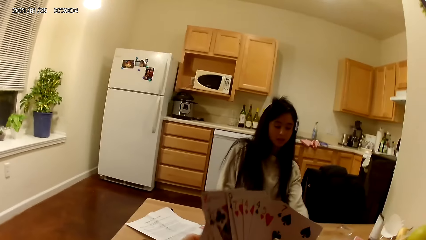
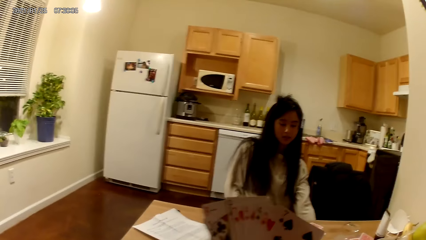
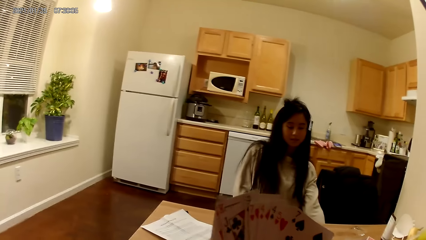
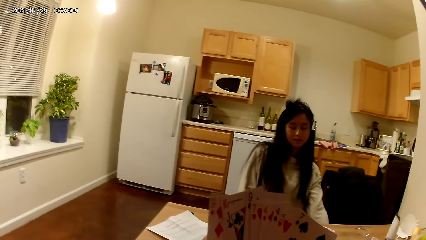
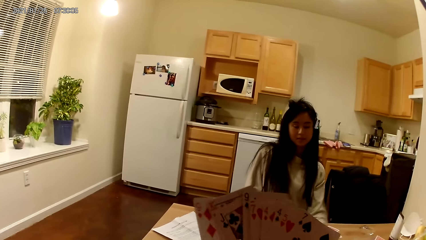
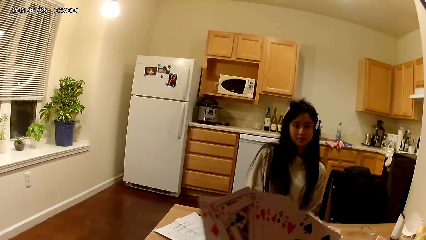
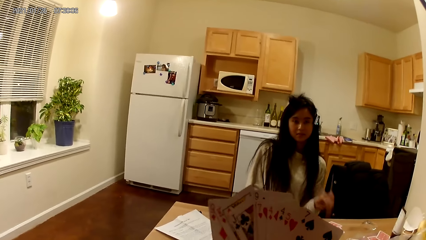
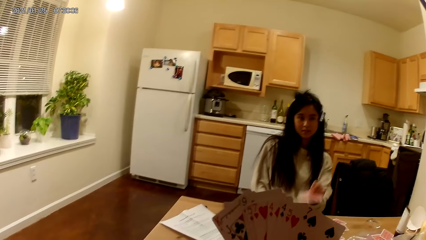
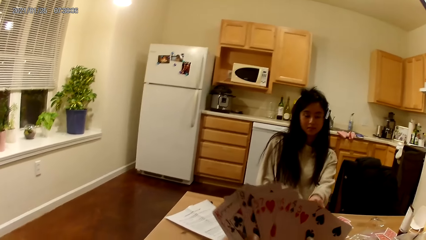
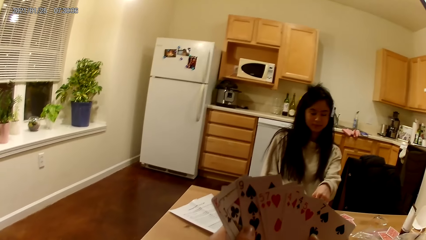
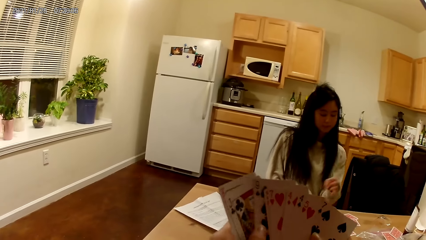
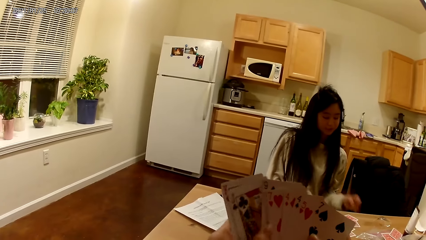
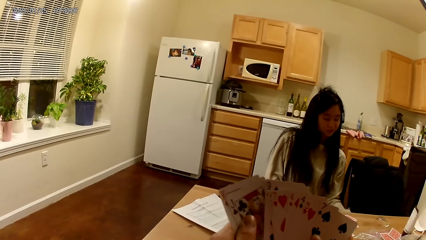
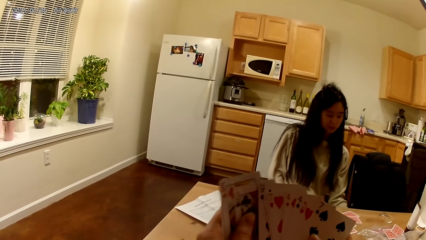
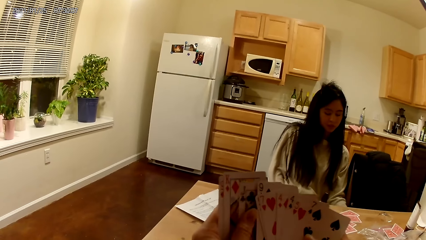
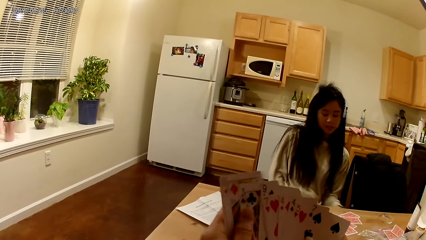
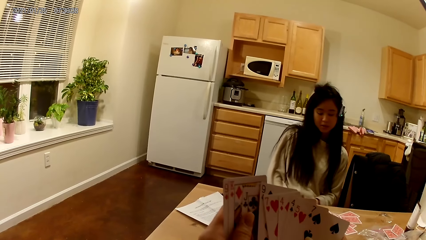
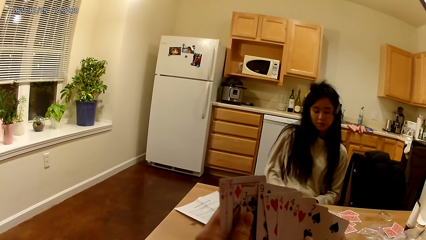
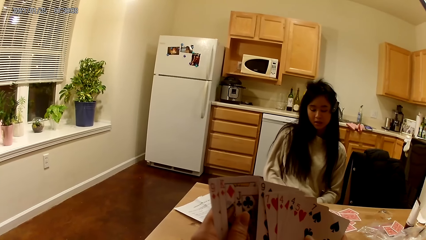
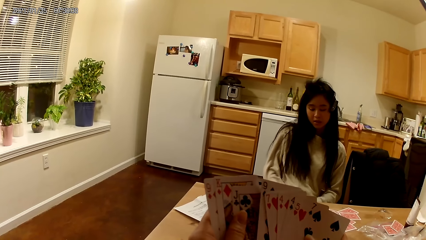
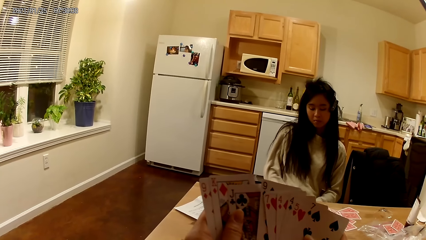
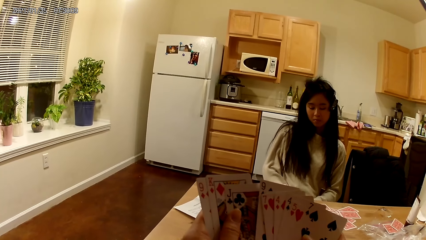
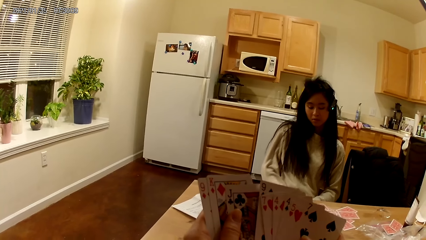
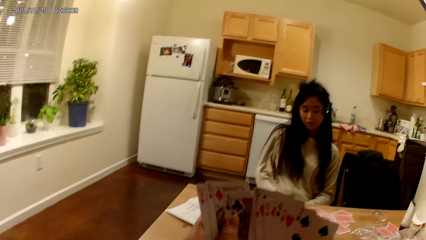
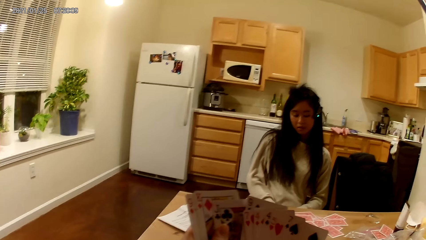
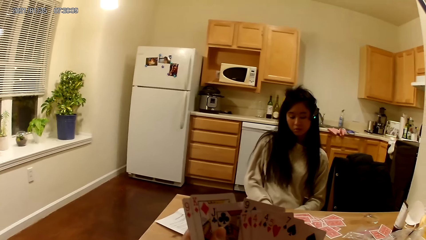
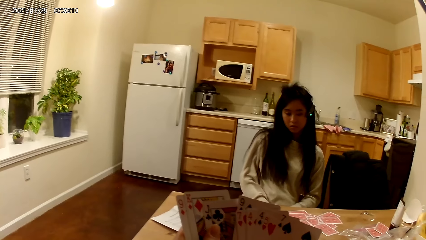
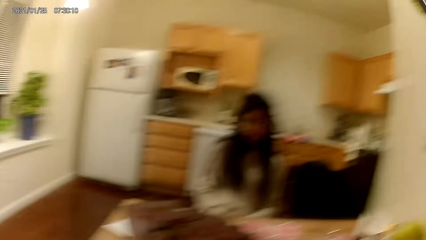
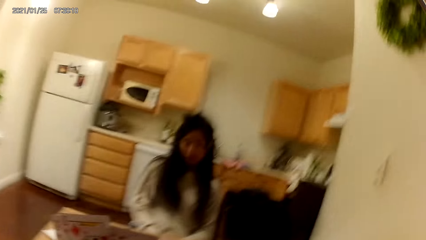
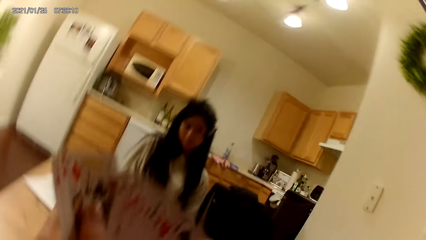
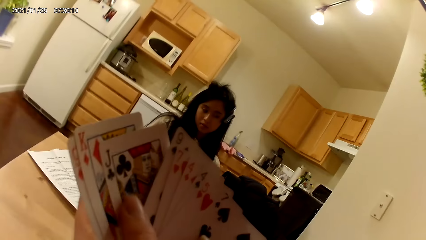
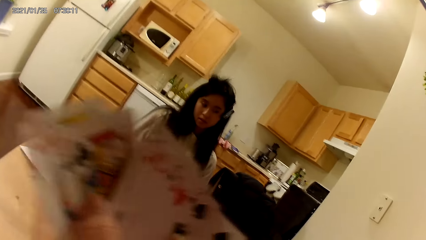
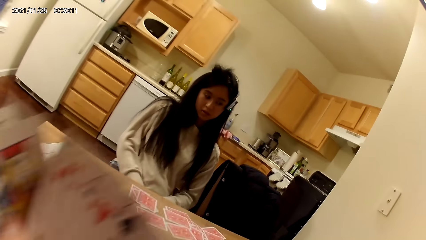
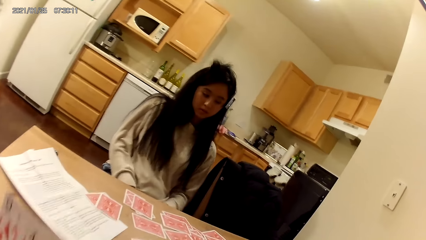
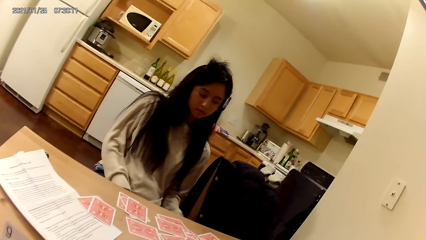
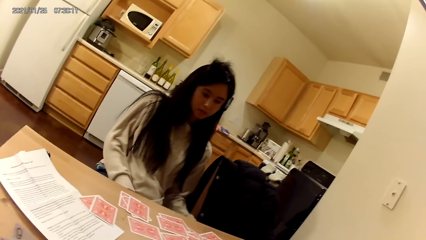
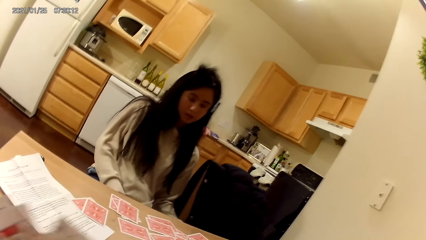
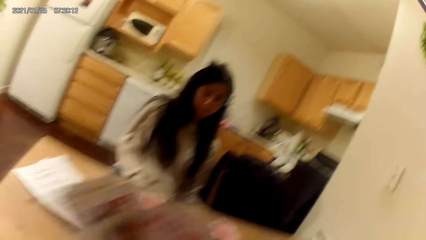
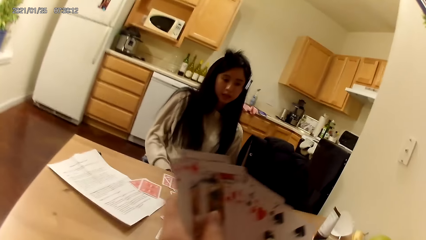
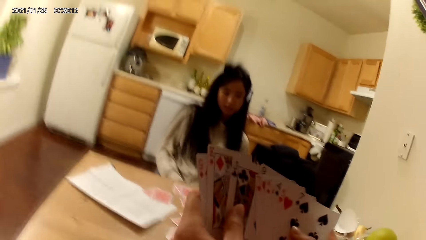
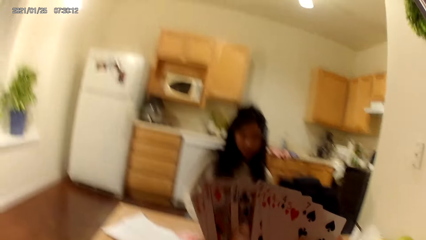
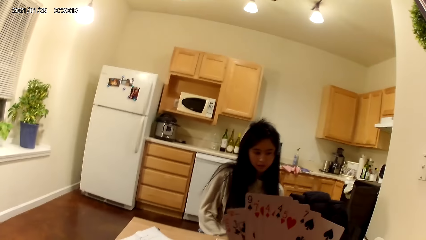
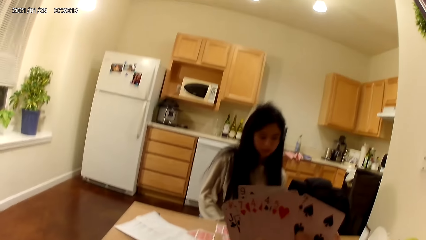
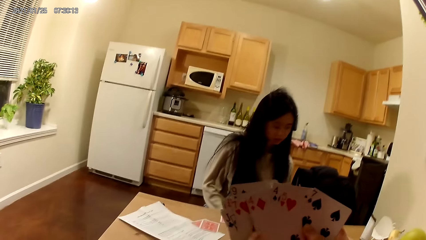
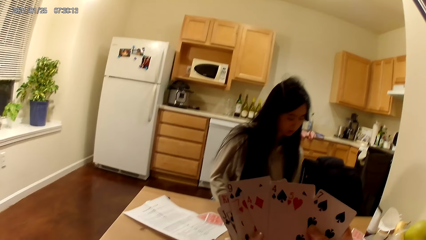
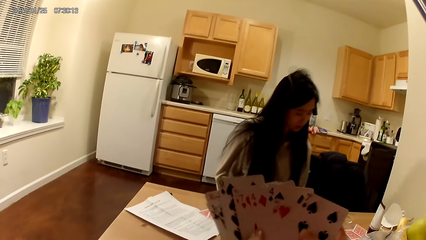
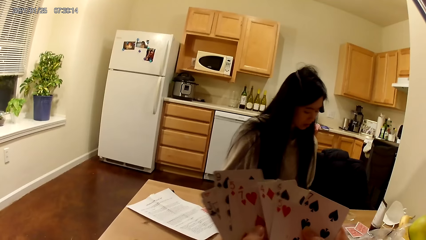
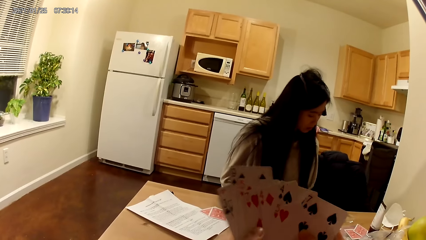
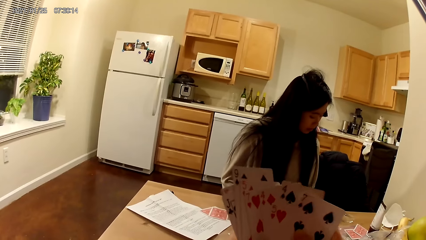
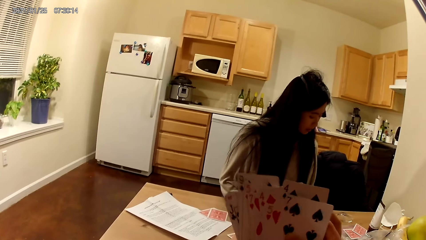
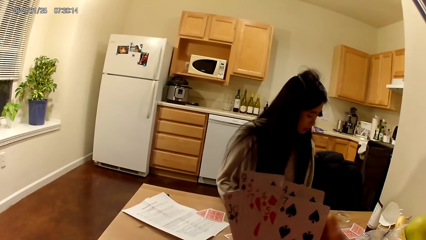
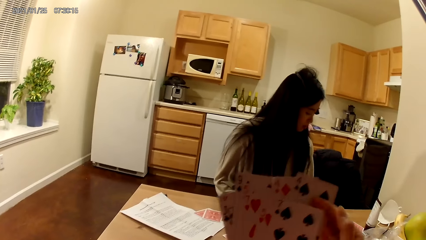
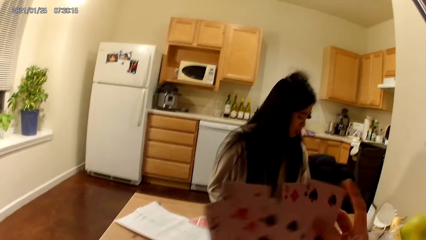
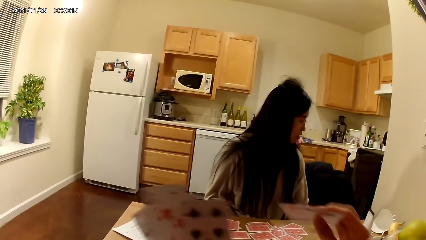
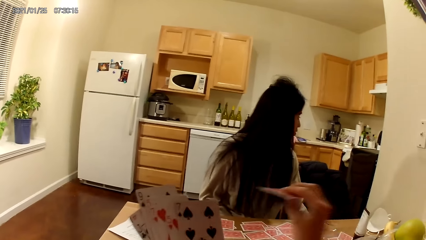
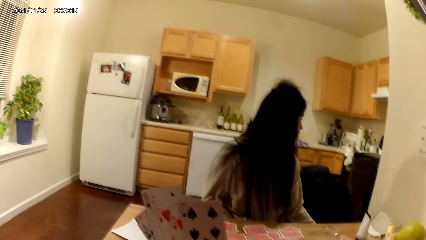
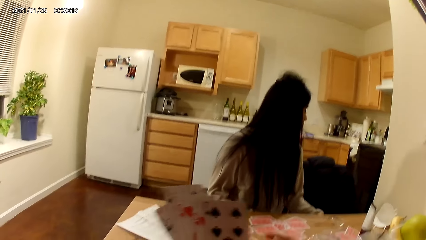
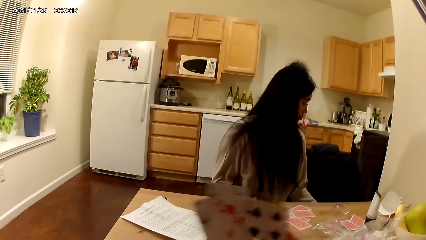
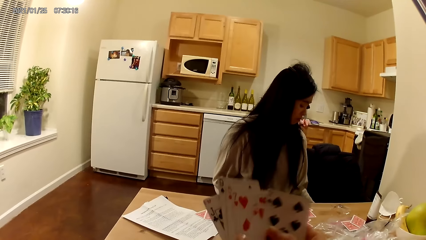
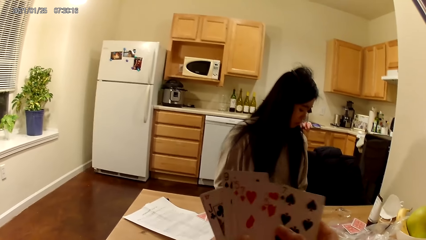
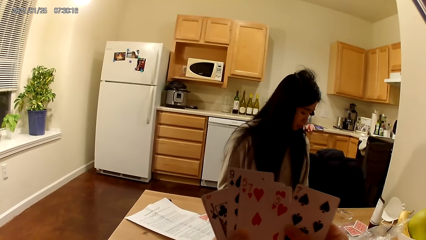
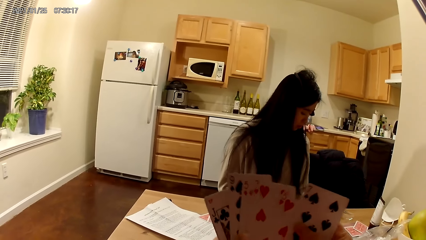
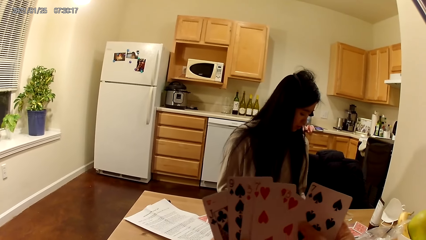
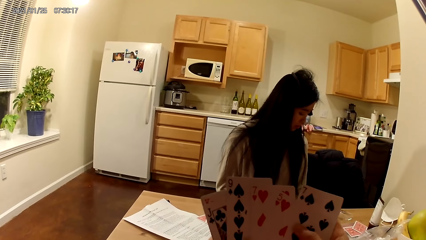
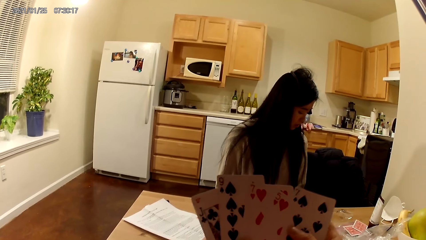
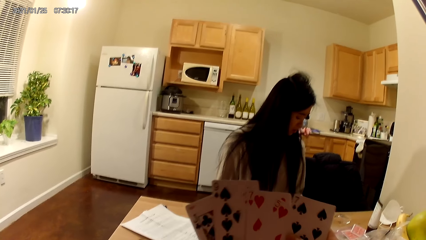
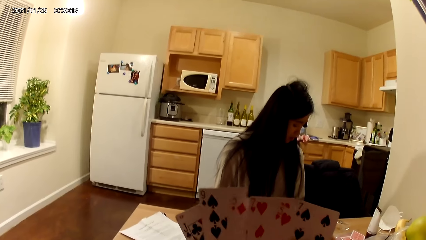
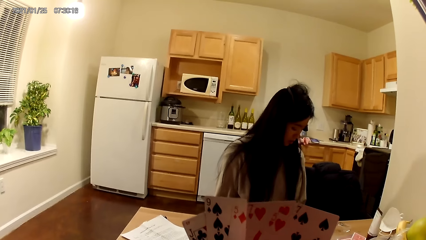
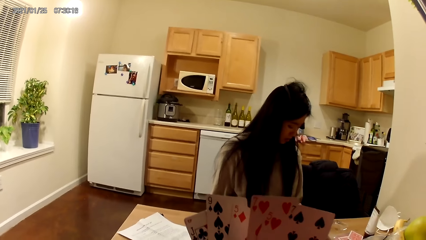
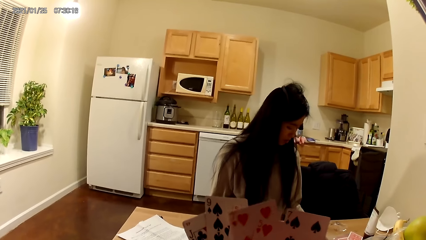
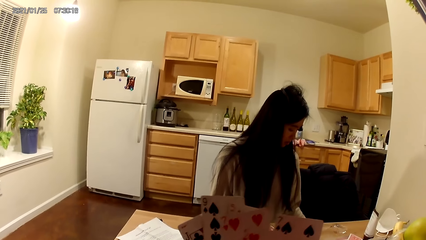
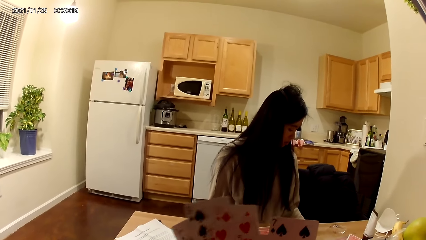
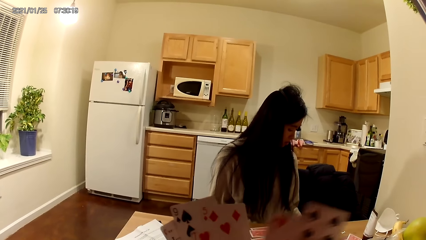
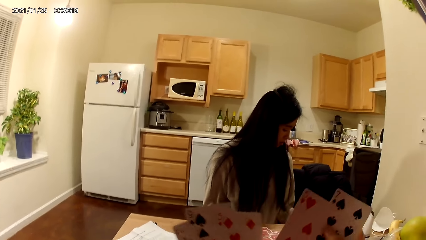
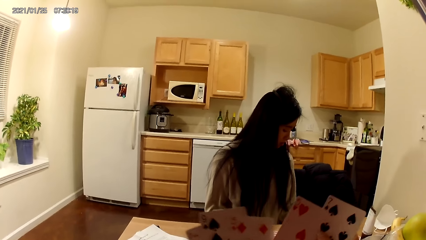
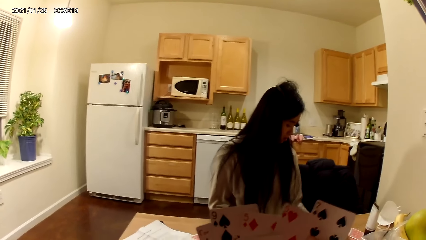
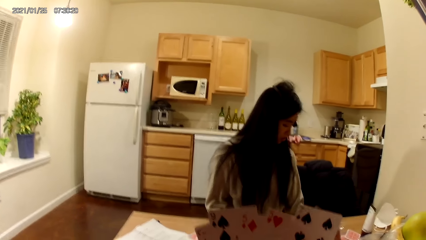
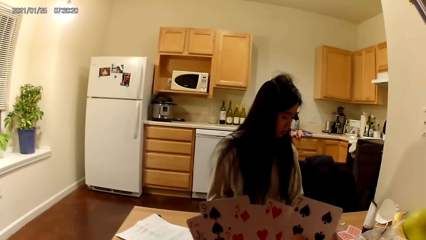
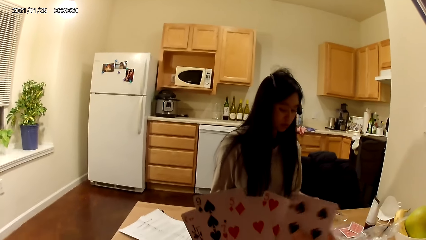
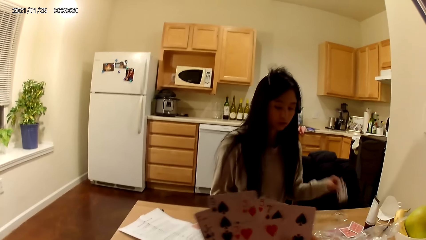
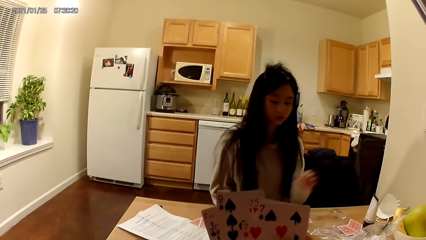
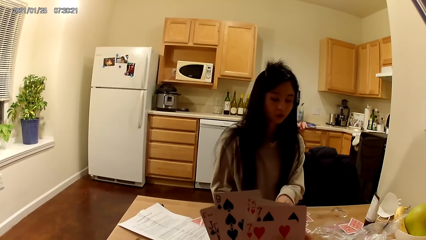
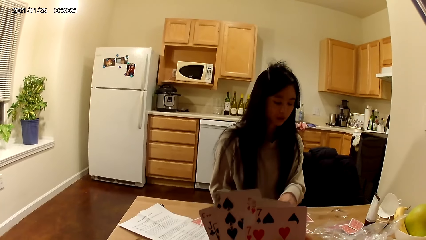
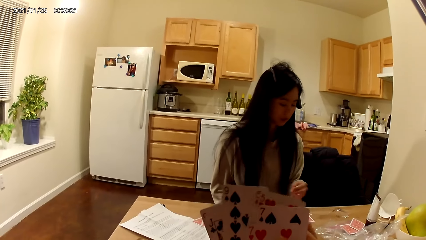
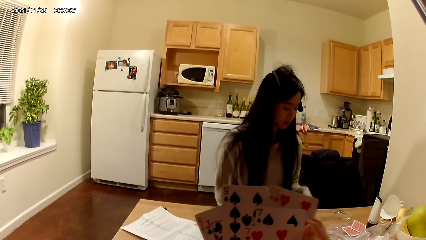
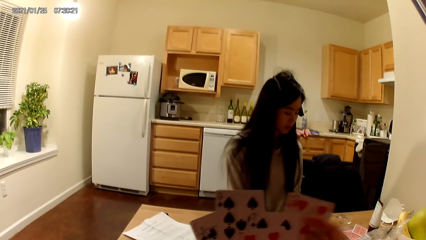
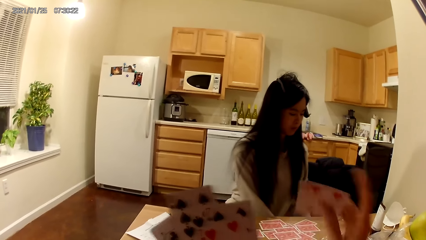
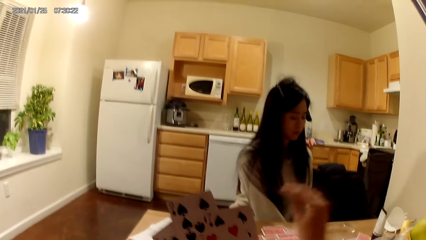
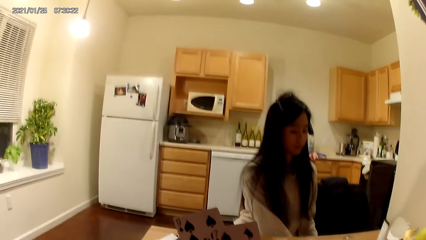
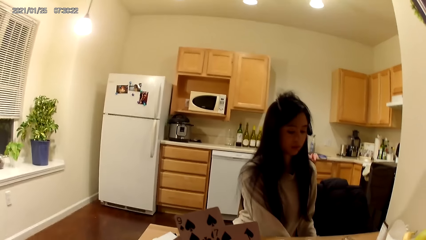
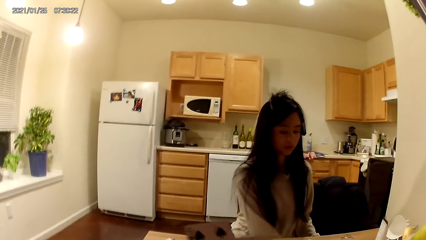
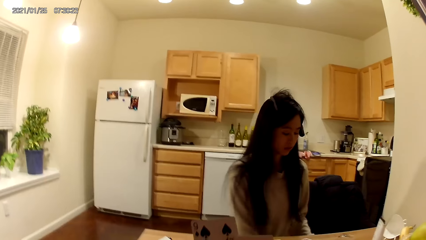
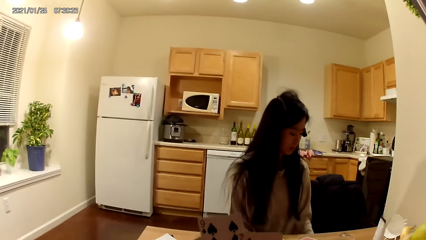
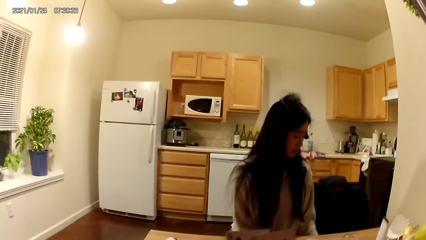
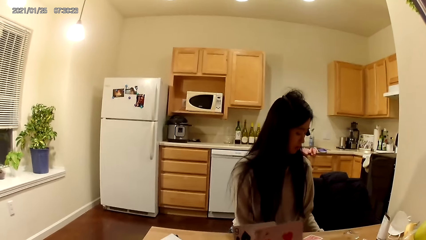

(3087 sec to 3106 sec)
The woman places another card on the table with her left hand. The camera wearer shuffles the cards in her hands. She places another card on the table with her right hand. The woman places another card on the table with her left hand. The camera wearer places another card on the table with her right hand.
